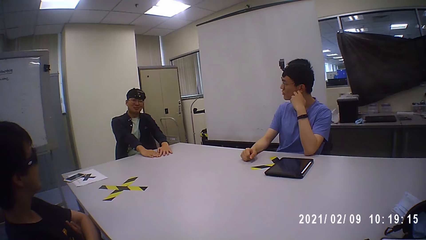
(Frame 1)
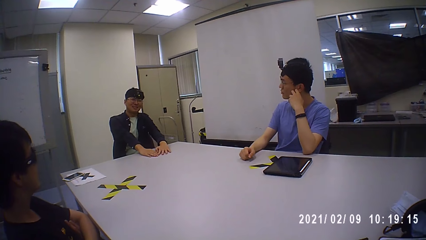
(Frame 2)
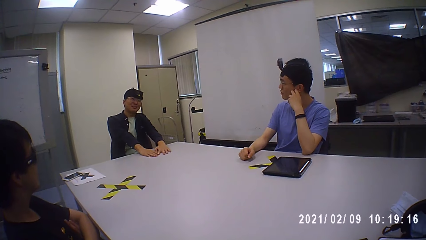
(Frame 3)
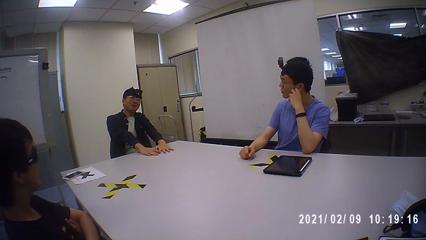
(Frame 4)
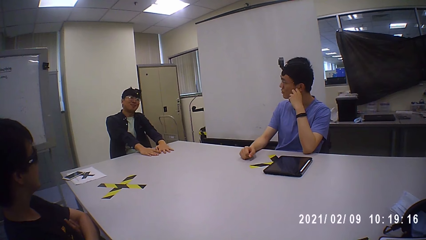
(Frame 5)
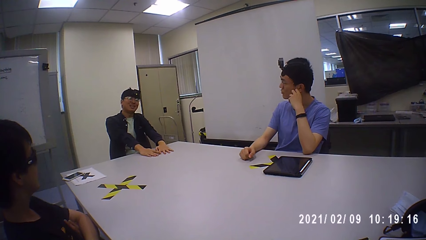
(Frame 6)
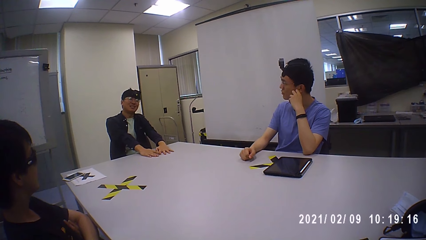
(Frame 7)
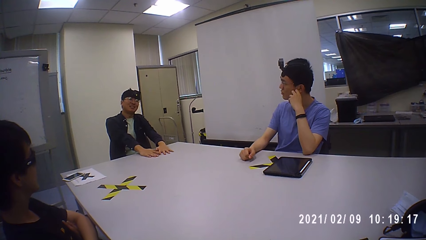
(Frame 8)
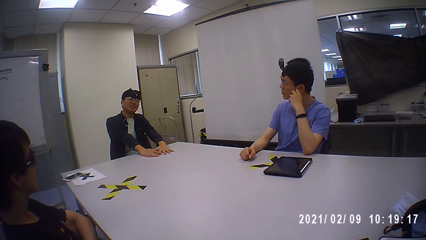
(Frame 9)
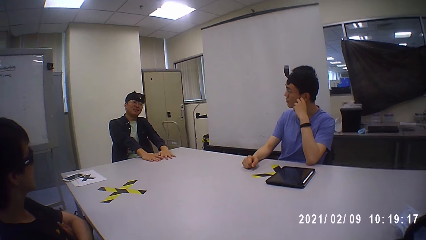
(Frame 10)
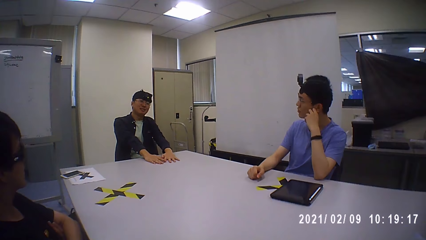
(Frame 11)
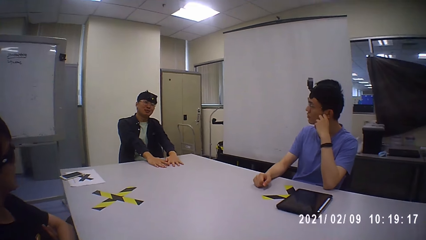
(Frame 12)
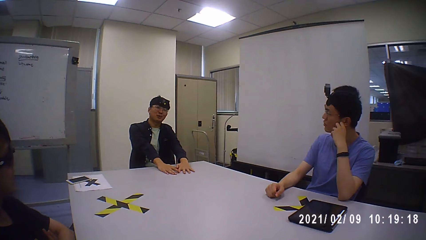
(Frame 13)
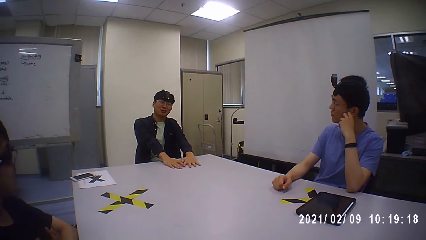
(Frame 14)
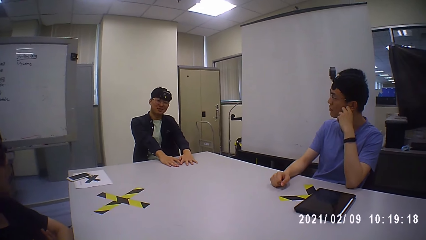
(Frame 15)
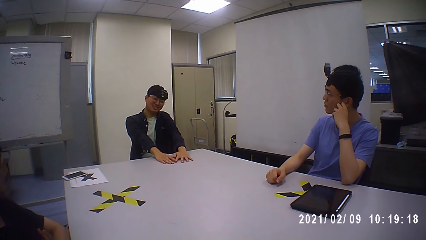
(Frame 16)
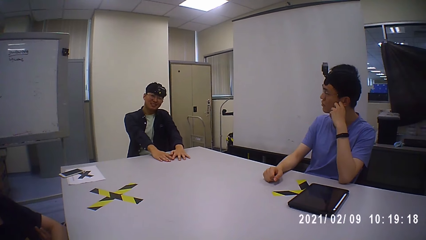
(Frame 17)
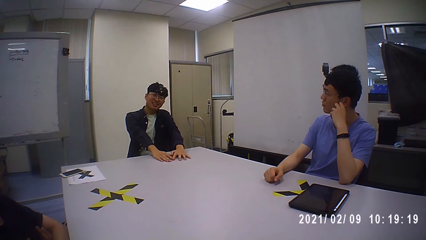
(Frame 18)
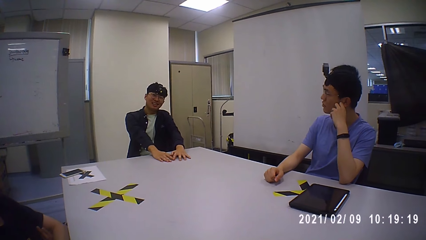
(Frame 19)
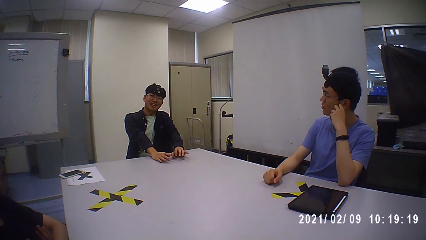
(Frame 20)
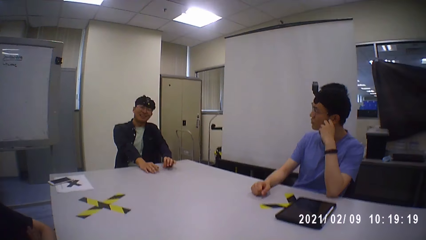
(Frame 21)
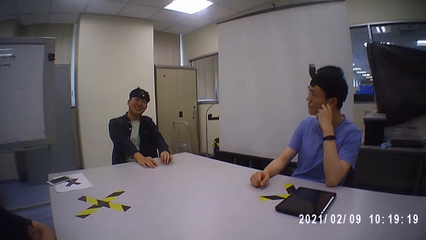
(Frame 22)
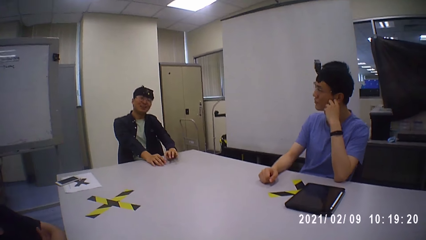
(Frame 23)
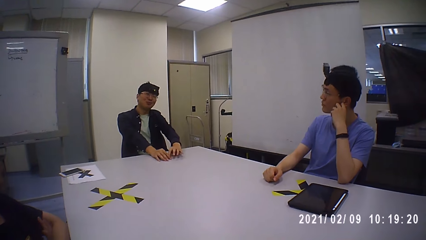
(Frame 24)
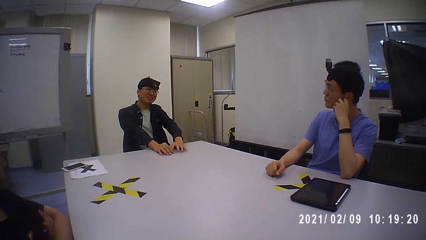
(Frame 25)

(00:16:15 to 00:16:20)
A person talks about the project.

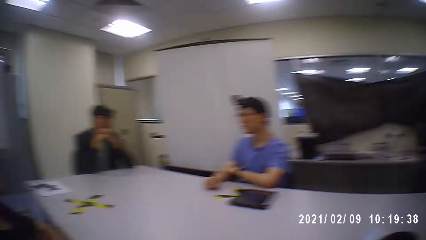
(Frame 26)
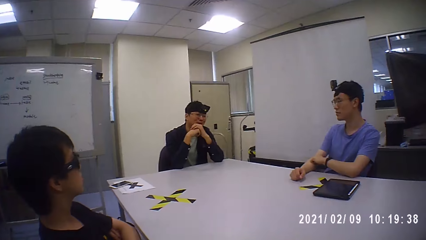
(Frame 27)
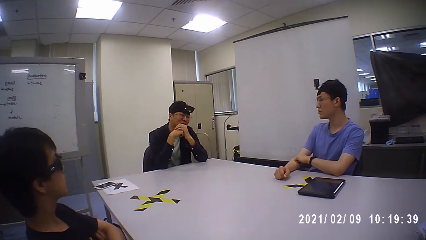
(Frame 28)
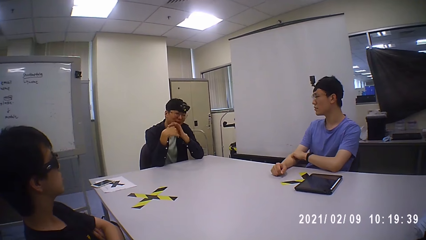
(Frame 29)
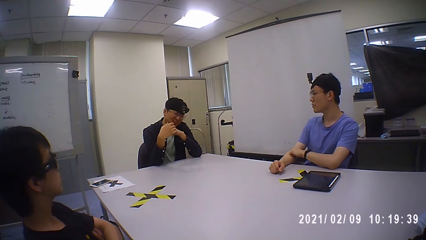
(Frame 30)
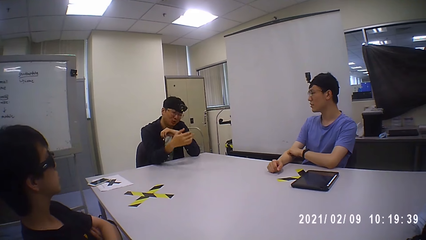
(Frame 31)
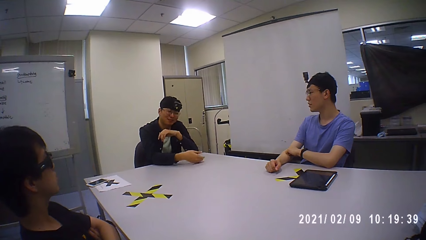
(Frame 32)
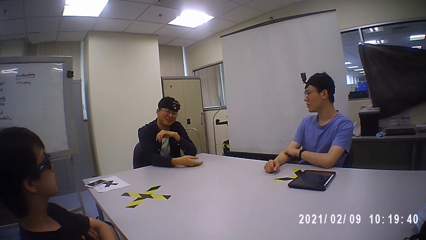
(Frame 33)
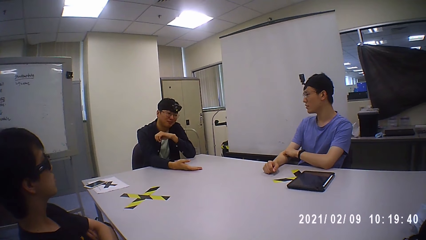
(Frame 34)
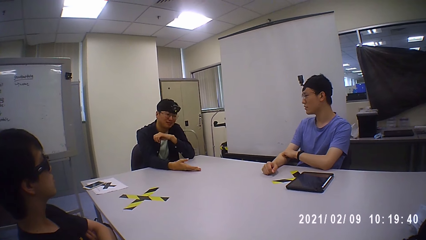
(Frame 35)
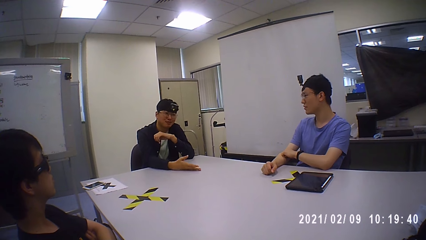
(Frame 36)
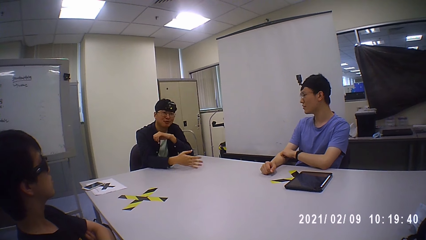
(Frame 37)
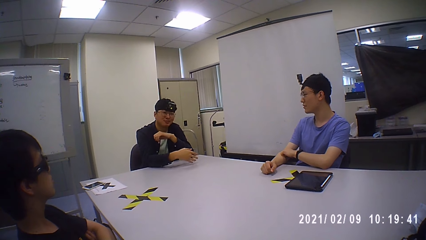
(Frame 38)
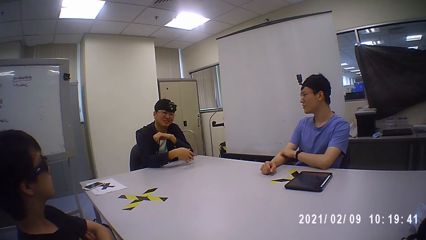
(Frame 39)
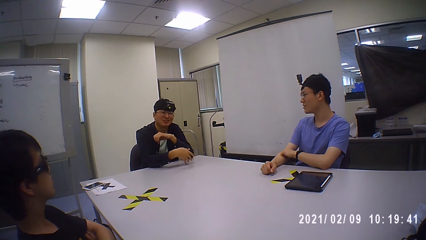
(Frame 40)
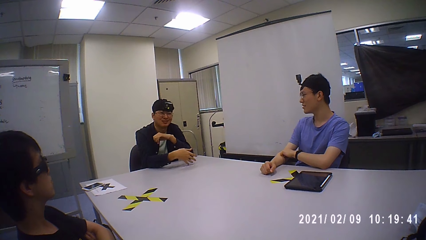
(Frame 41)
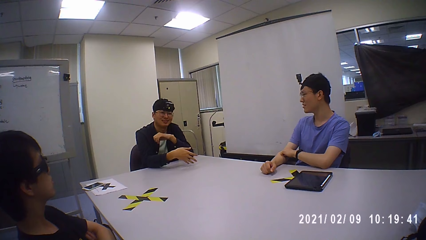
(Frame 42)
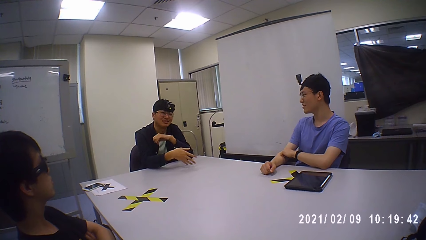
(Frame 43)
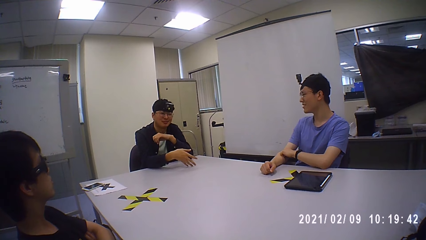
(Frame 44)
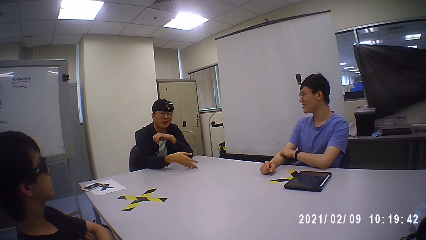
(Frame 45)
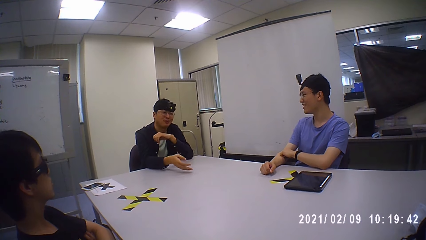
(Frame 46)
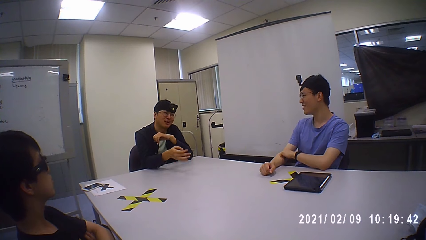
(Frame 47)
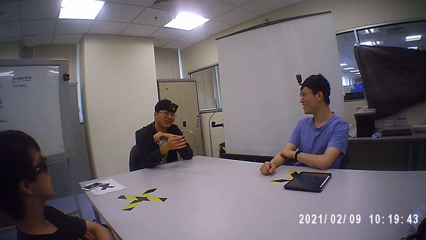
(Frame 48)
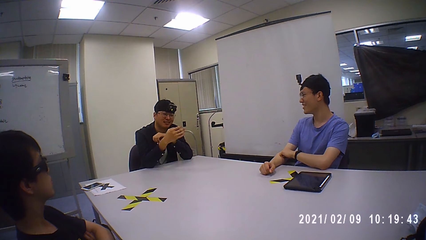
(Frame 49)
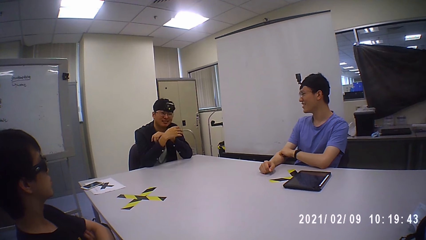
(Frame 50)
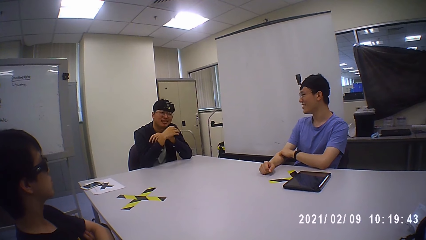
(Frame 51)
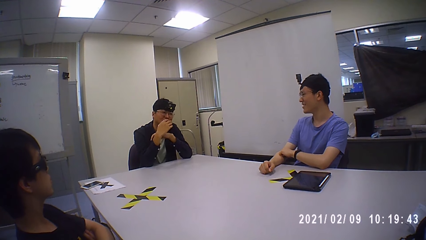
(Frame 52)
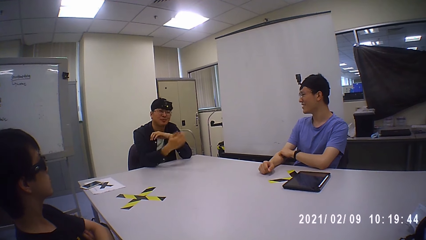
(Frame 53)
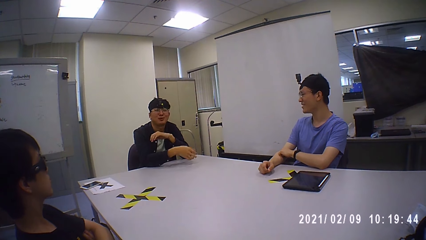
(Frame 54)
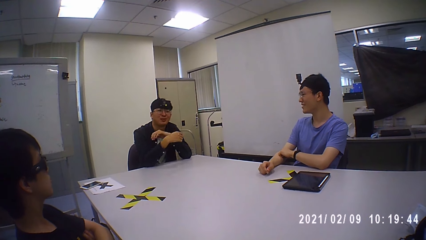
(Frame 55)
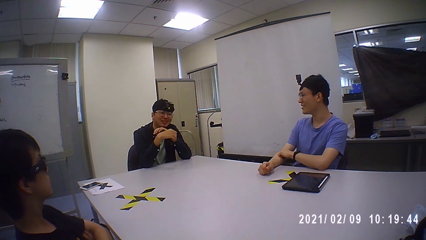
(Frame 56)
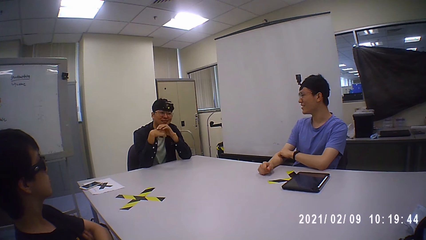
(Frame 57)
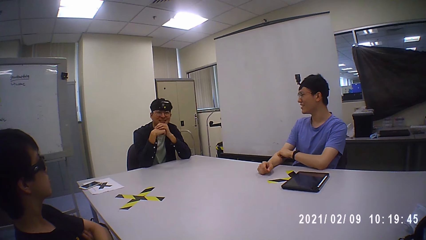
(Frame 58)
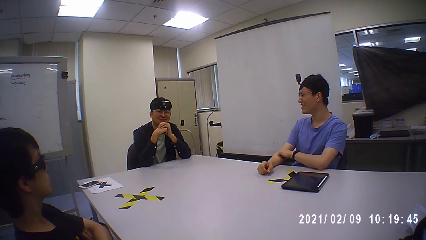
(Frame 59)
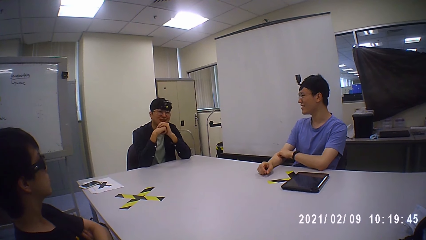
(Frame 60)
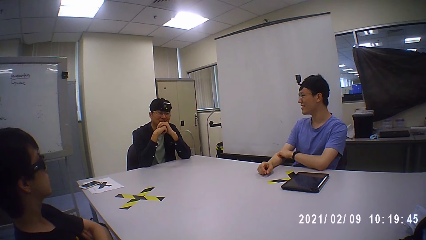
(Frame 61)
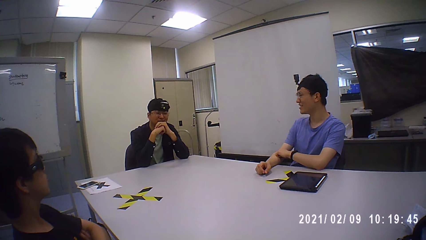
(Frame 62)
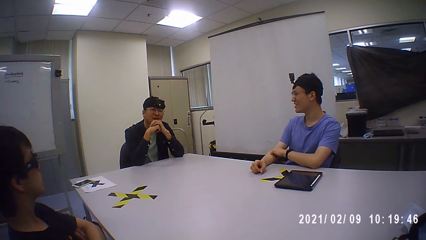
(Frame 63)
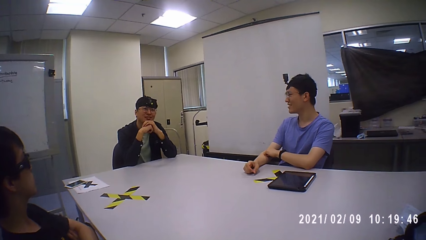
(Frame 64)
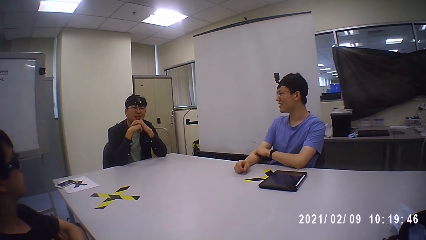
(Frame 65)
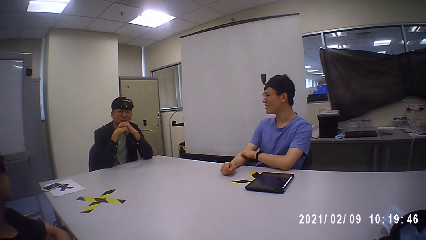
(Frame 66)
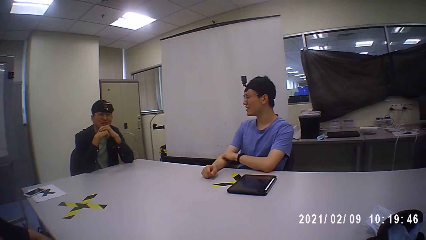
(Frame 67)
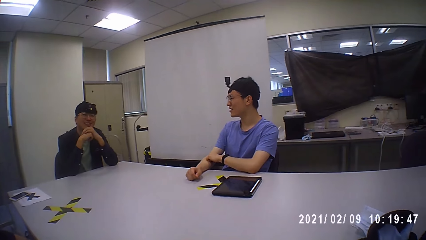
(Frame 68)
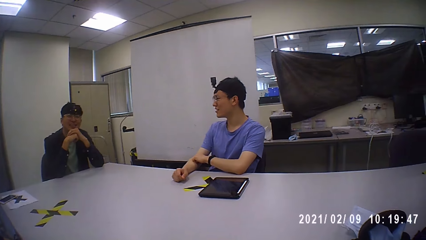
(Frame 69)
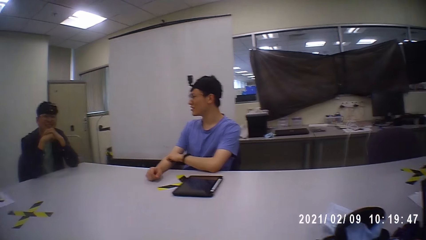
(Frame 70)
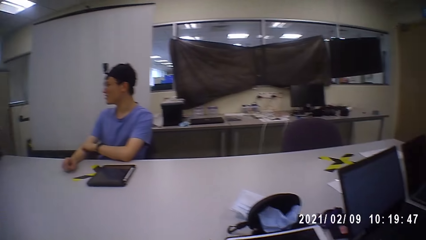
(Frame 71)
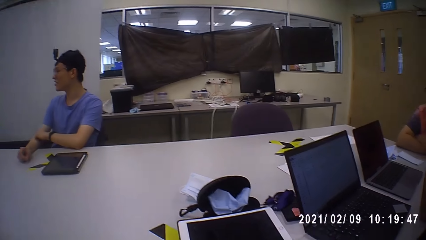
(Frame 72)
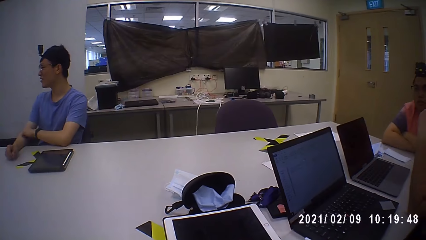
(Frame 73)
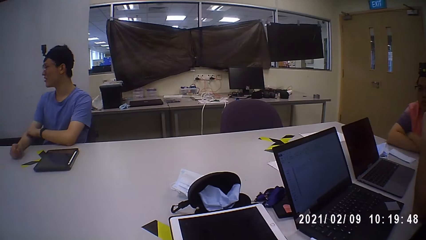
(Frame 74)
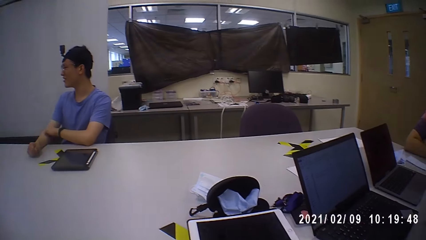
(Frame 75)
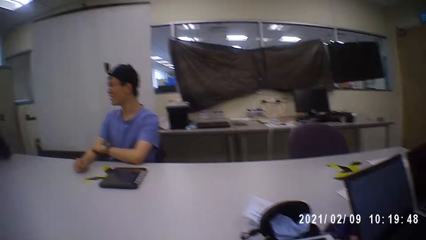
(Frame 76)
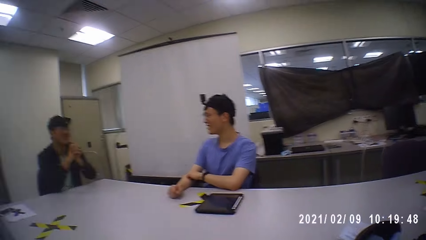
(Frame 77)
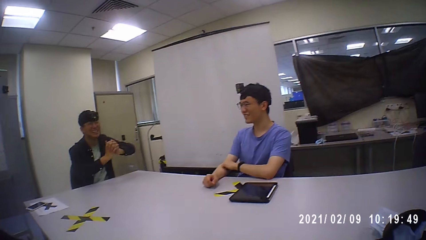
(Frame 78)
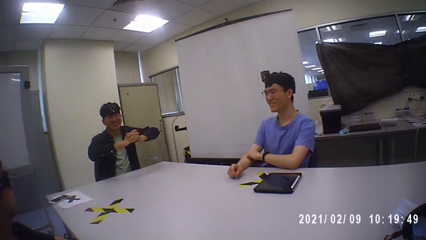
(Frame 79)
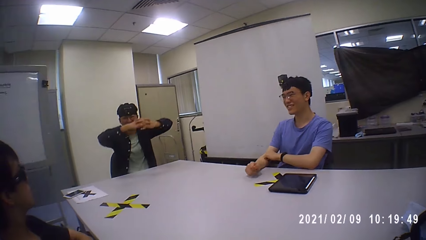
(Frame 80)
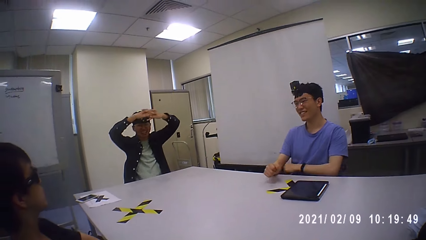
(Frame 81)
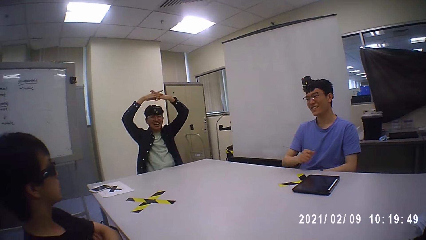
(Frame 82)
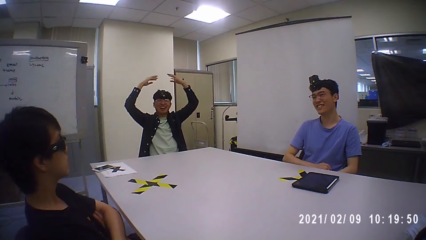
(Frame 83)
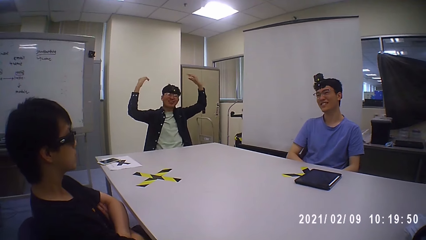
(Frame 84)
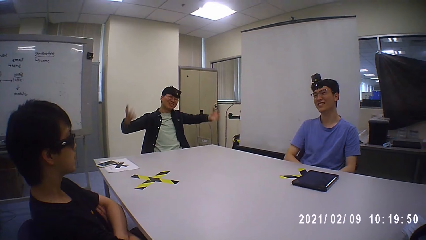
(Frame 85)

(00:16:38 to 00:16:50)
The man places his right hand on the table.
